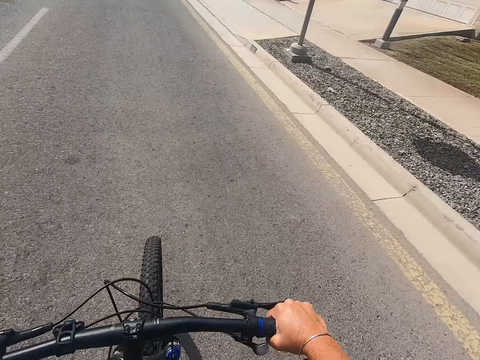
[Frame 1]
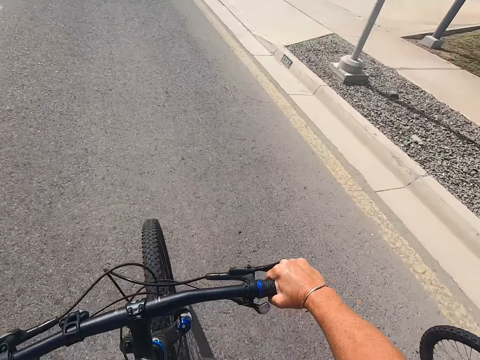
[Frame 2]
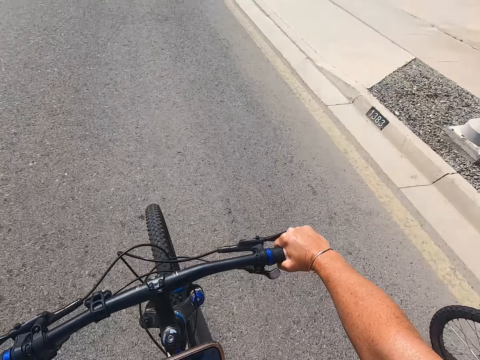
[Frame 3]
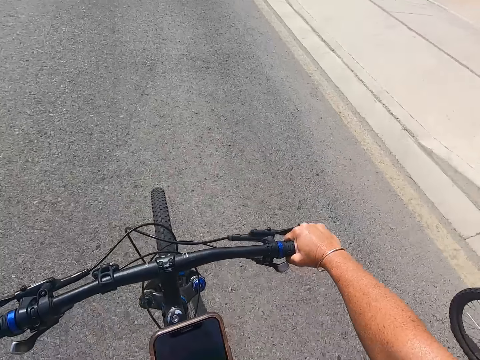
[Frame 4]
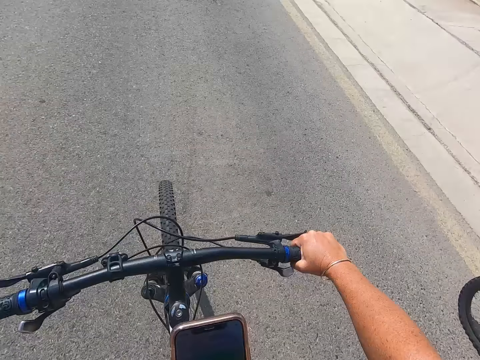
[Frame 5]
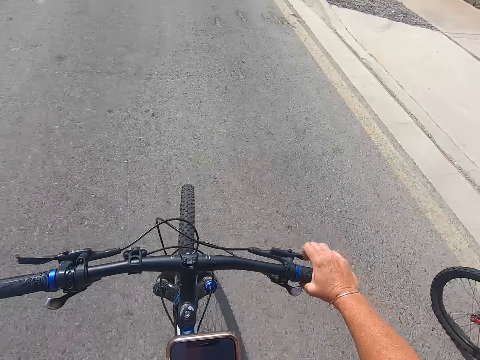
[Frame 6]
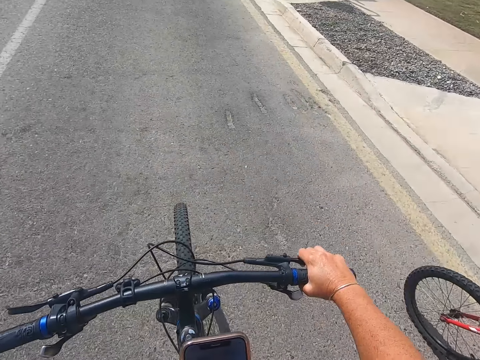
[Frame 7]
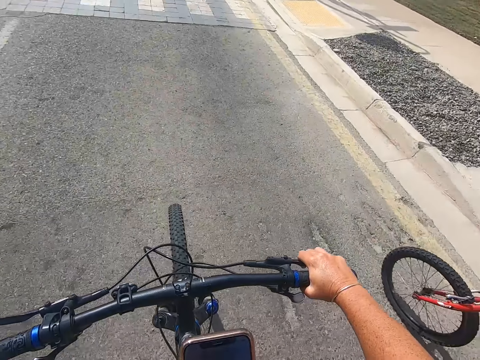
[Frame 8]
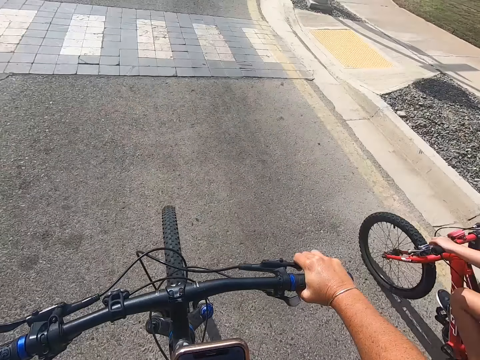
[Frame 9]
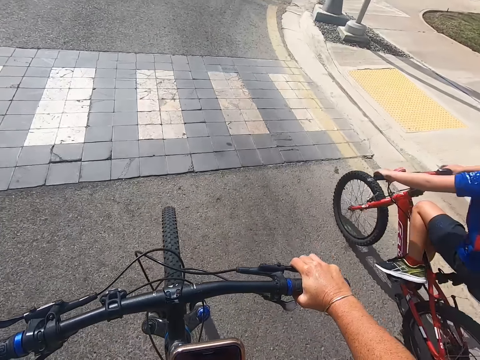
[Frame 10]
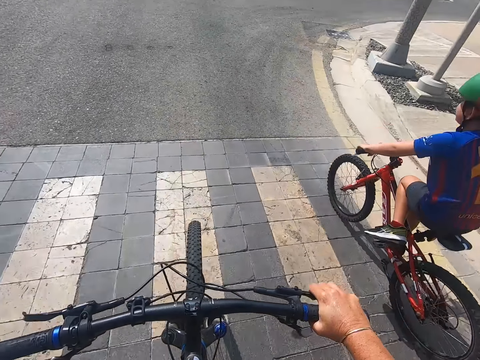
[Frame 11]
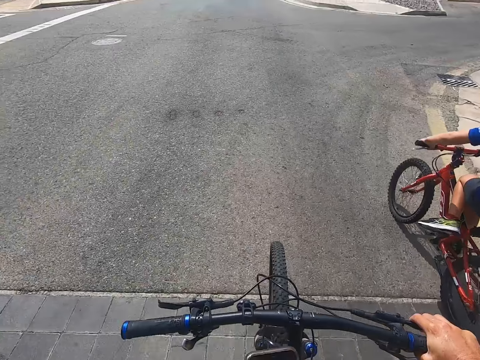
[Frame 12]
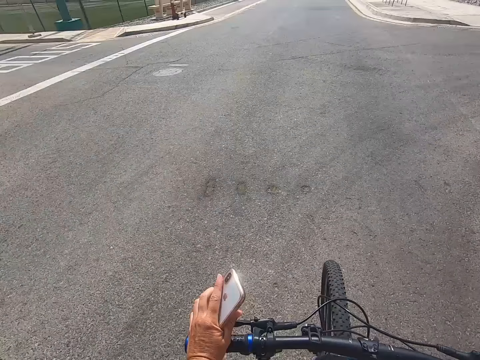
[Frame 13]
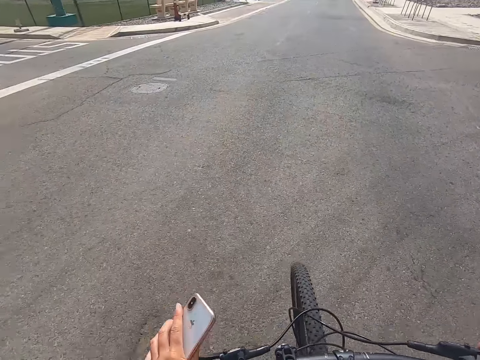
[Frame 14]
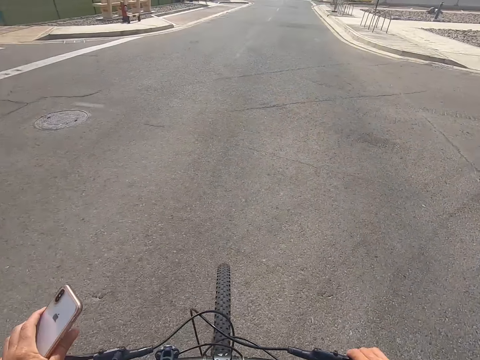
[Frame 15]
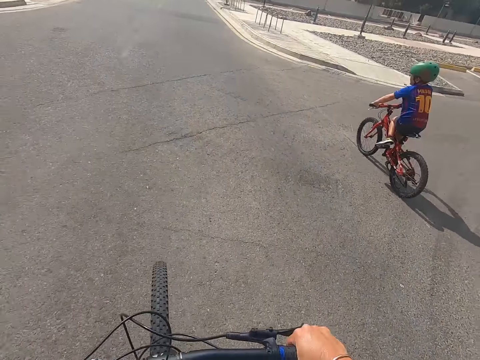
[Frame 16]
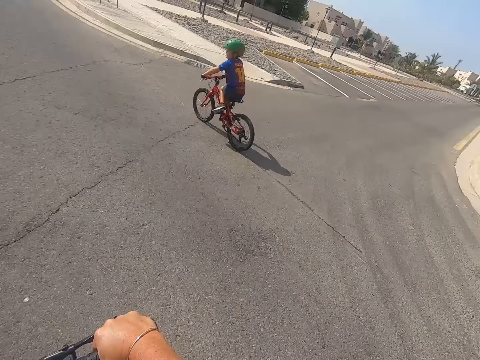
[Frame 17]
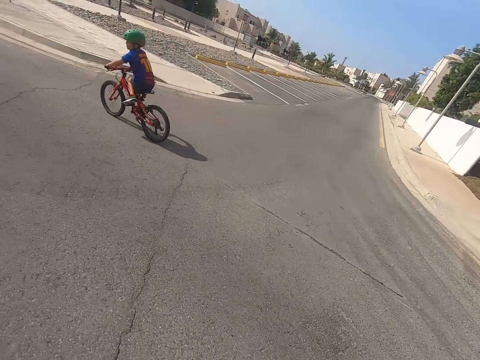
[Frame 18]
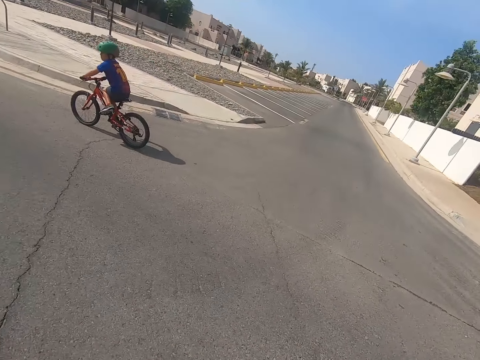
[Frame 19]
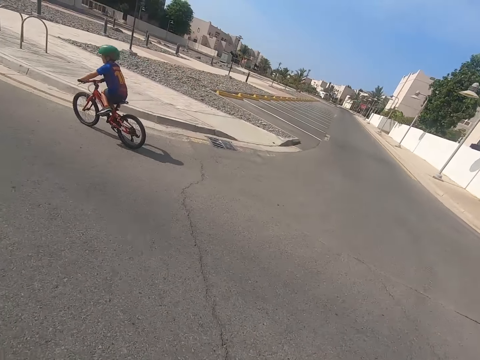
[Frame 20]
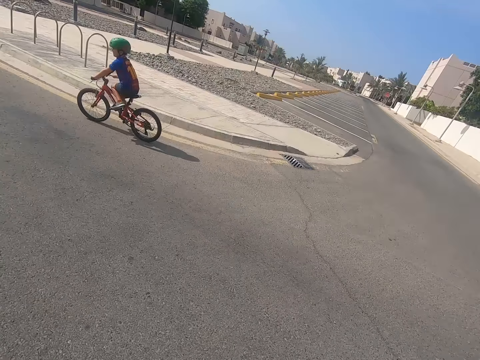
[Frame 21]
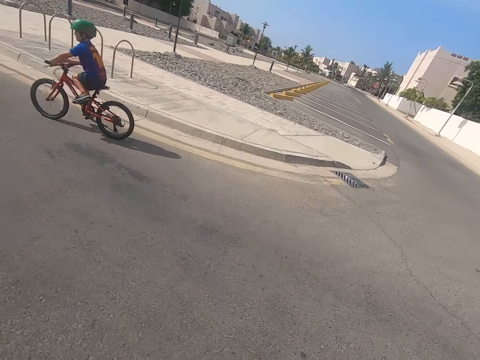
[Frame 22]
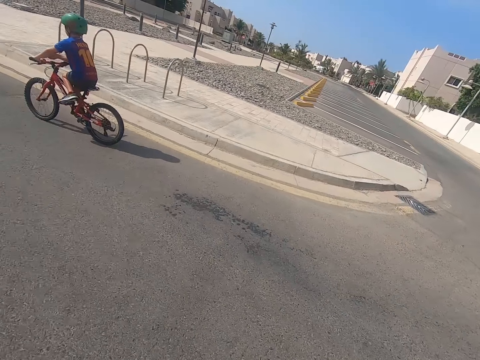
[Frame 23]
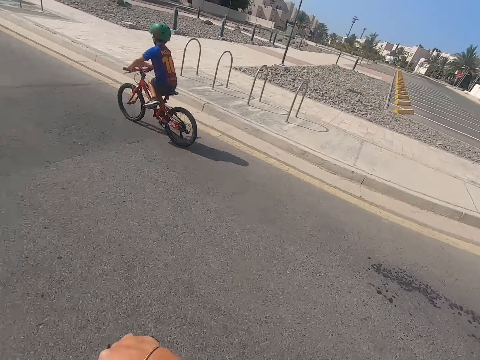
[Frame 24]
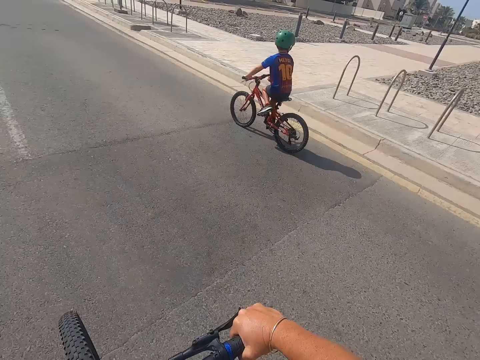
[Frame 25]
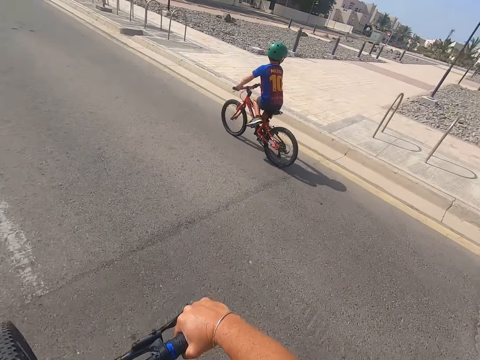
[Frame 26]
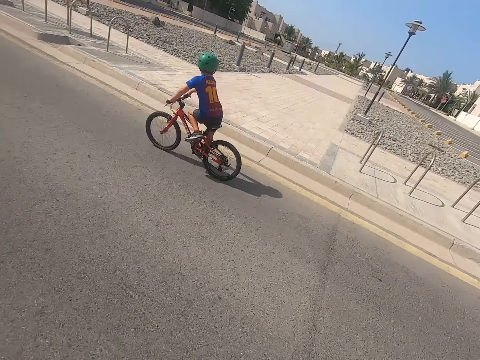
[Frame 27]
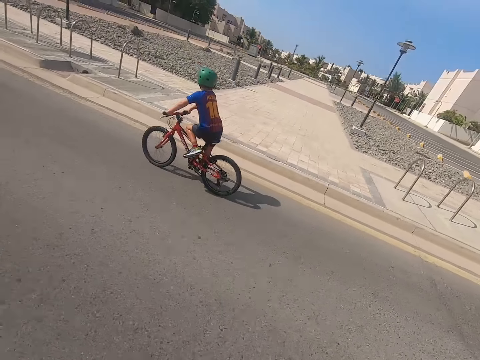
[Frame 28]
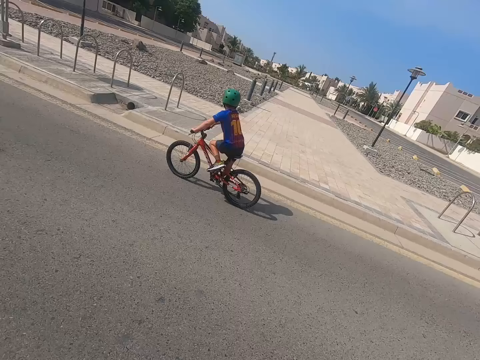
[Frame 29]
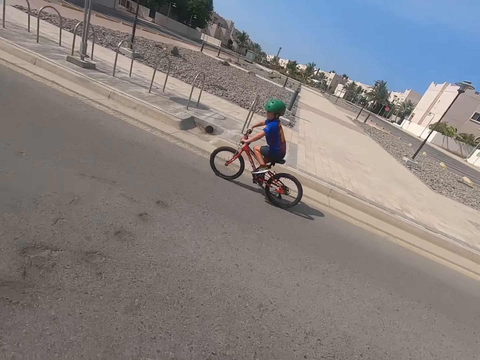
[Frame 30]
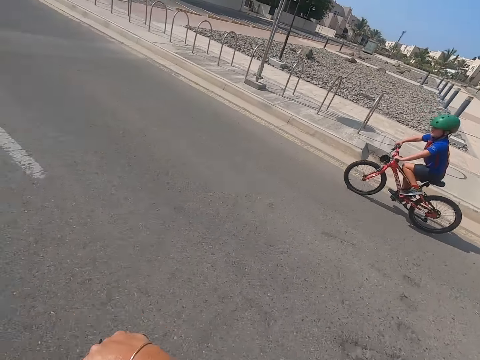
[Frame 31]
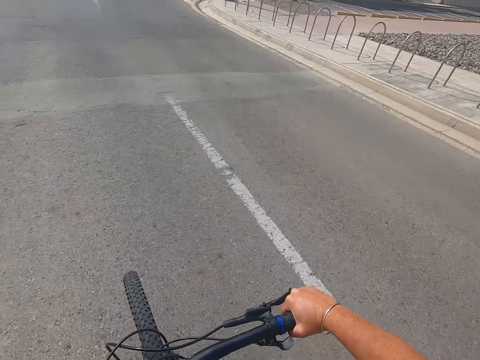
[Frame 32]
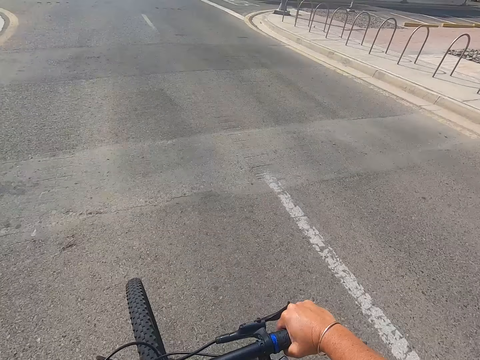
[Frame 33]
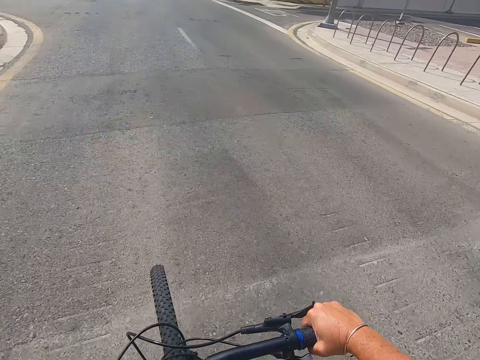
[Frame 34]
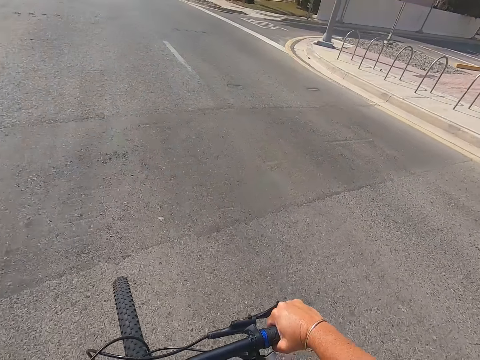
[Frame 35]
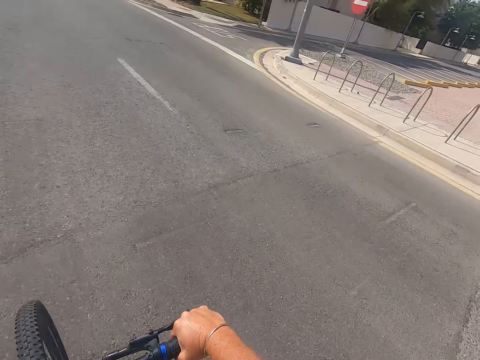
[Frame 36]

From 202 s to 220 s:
The camera wearer uses a phone. A boy rides a bike alongside the camera wearer. The camera wearer rides a bike. The boy rides the bike. The camera wearer looks around the road. The boy rides the bike. The boy looks around the road. The camera wearer rides the bike.

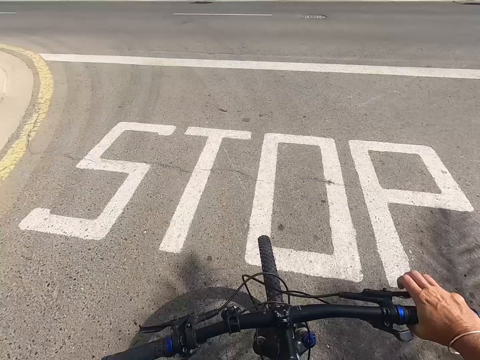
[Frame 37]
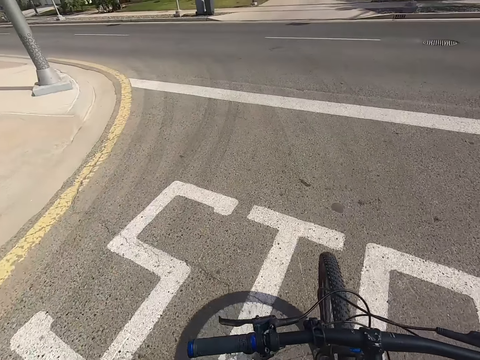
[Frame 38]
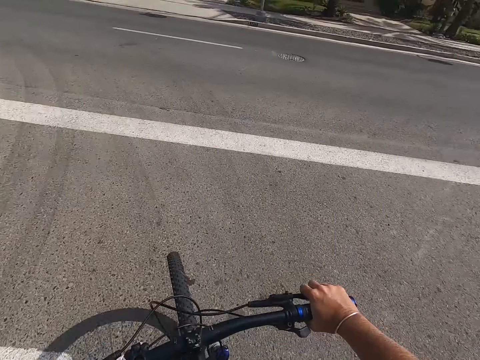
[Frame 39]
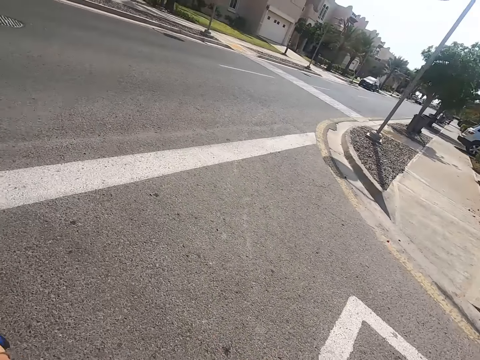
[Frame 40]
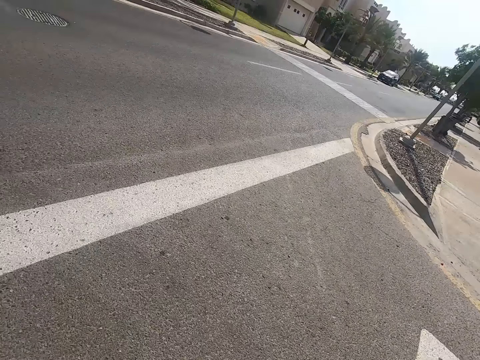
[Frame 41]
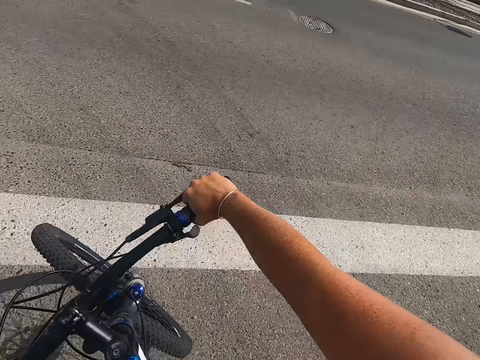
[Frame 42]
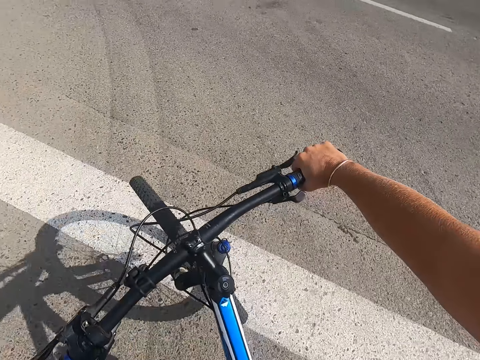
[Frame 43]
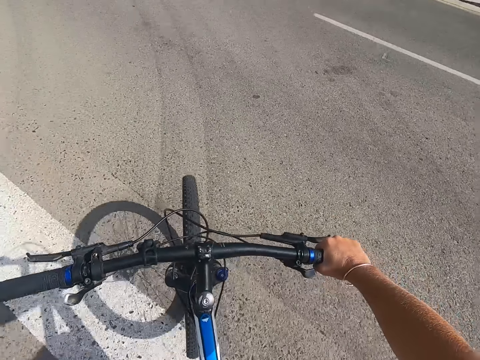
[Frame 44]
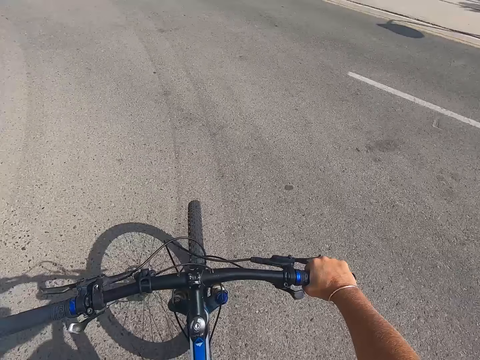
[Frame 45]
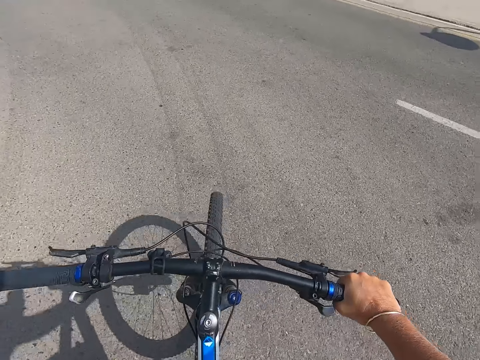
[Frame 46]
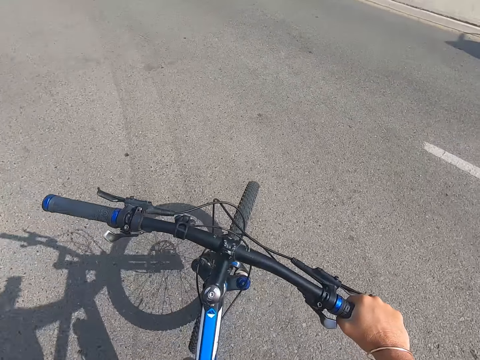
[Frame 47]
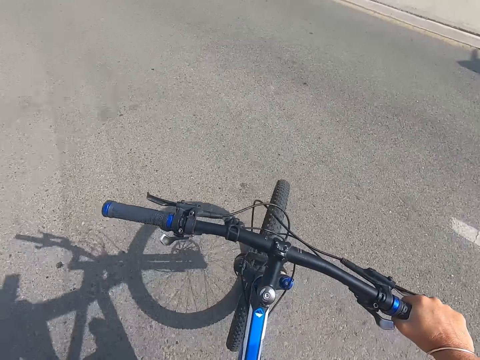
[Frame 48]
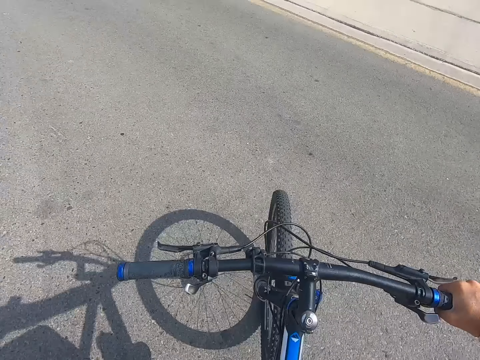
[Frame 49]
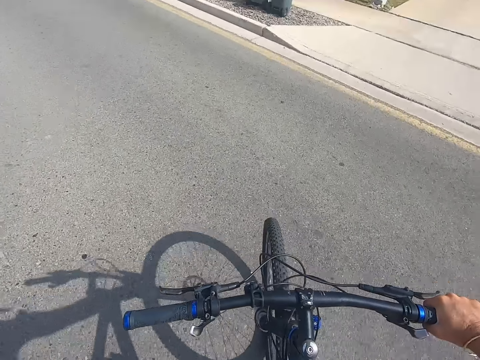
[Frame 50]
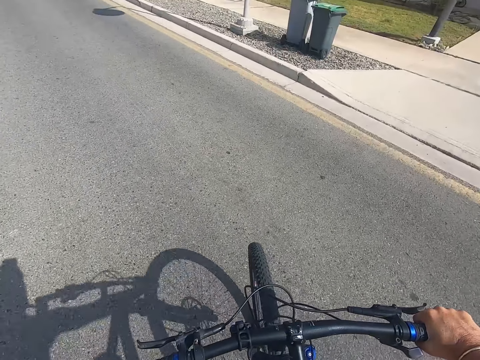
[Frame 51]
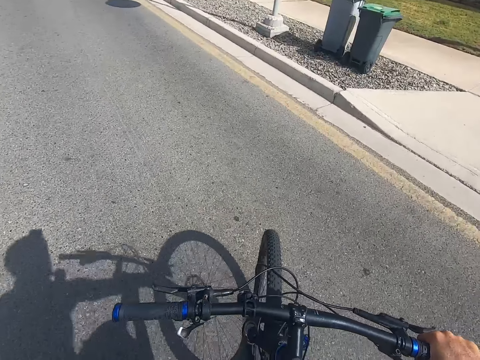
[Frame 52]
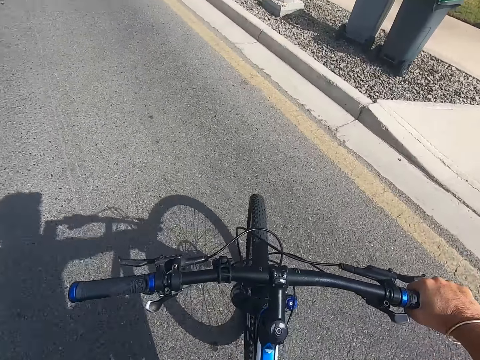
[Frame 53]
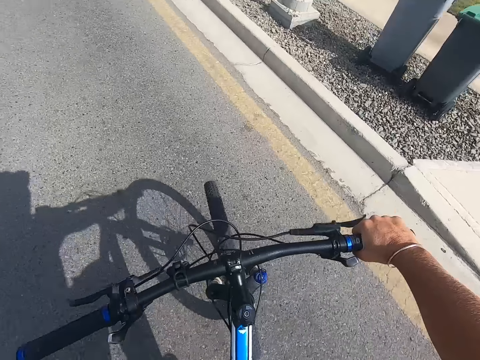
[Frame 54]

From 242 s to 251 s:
The camera wearer looks around the road. They ride a bike.
